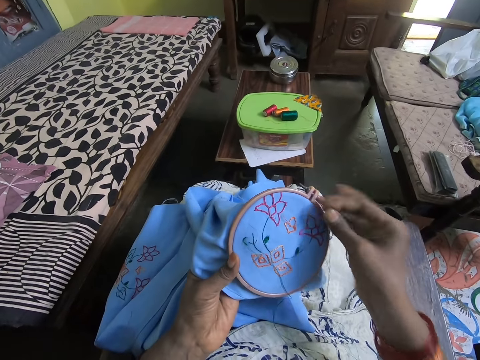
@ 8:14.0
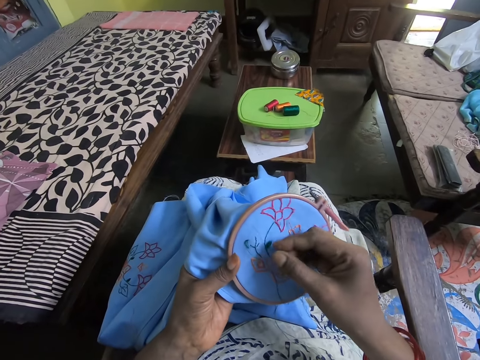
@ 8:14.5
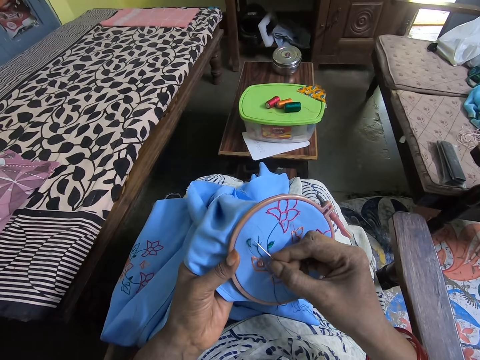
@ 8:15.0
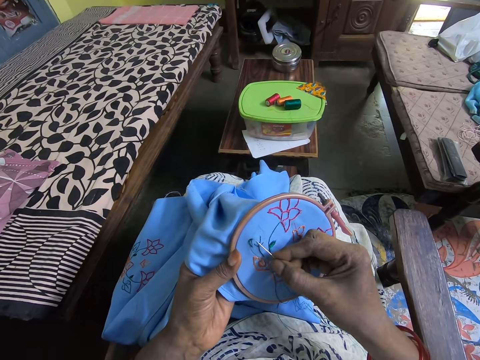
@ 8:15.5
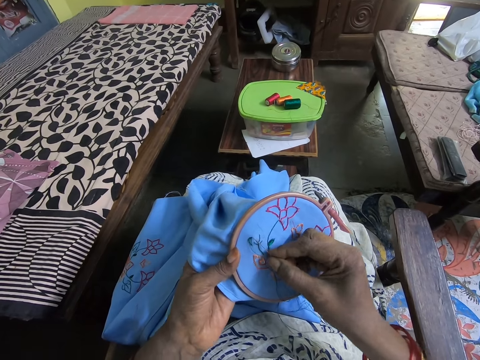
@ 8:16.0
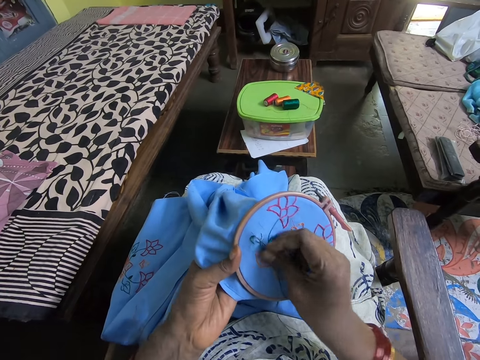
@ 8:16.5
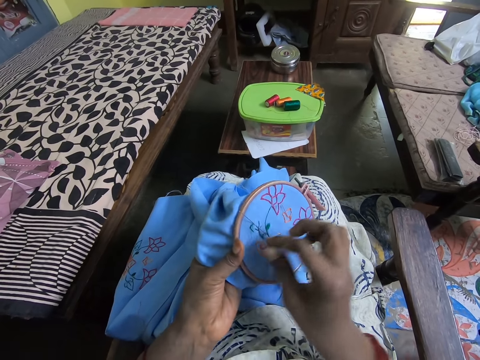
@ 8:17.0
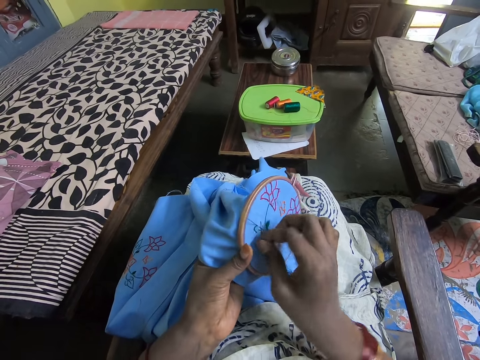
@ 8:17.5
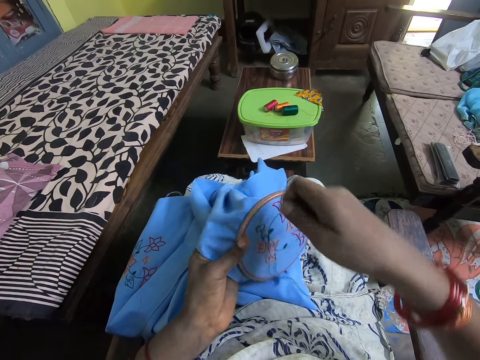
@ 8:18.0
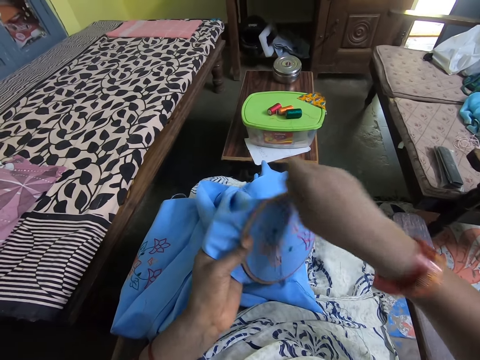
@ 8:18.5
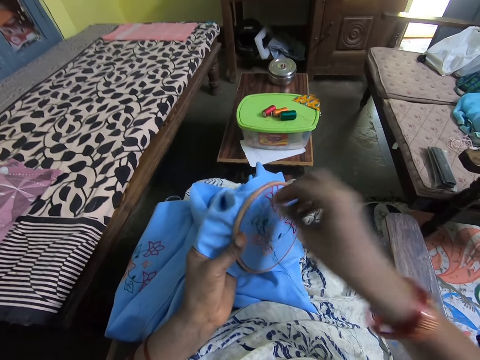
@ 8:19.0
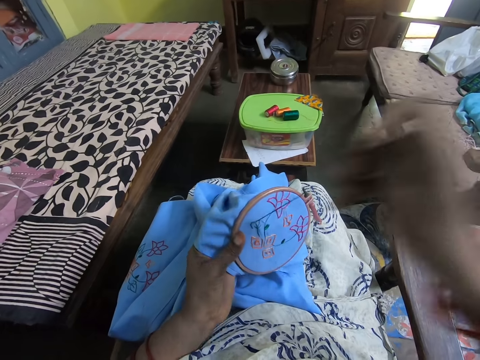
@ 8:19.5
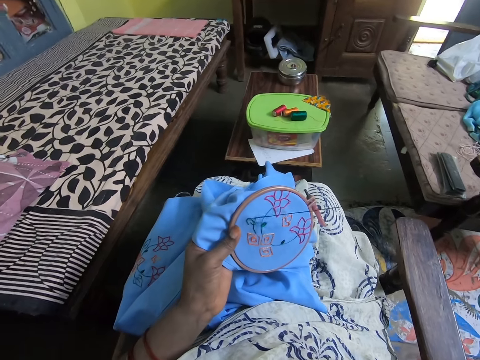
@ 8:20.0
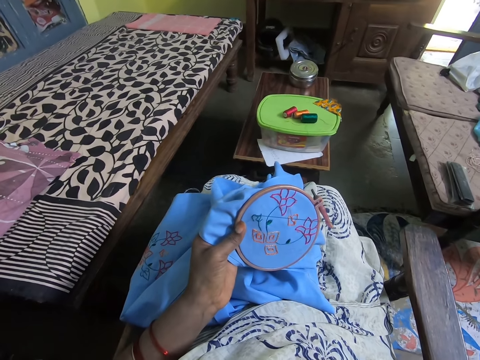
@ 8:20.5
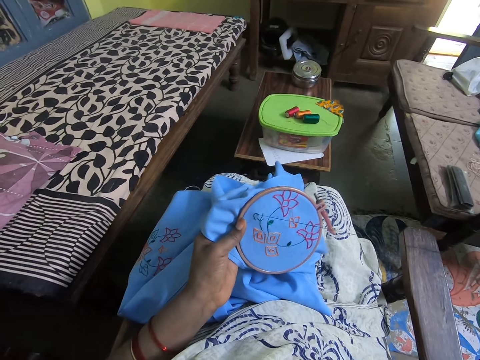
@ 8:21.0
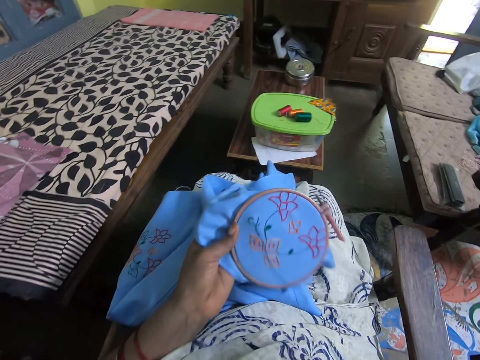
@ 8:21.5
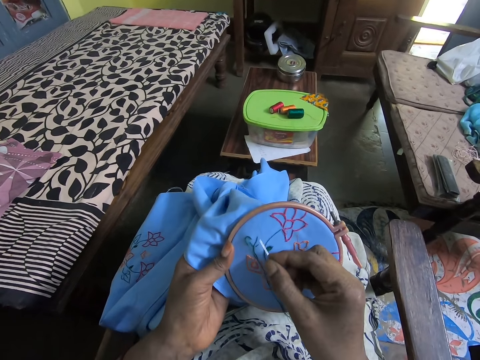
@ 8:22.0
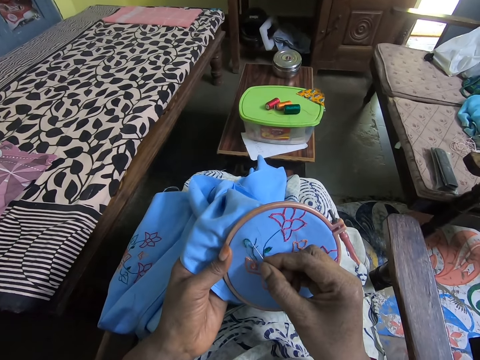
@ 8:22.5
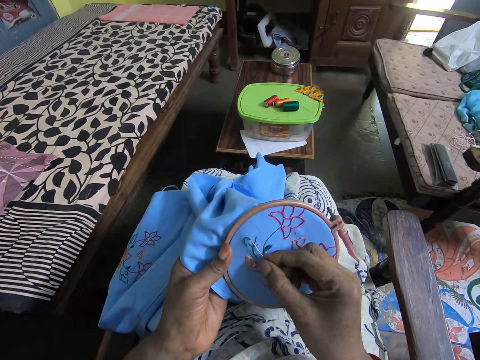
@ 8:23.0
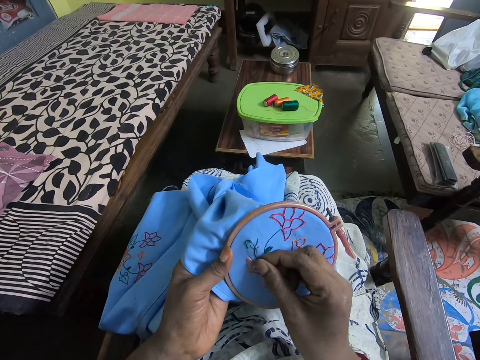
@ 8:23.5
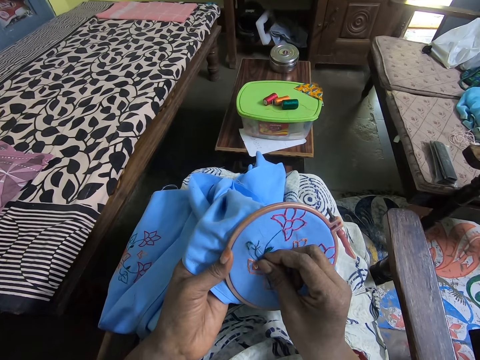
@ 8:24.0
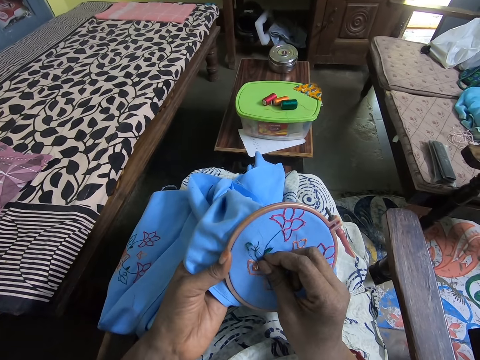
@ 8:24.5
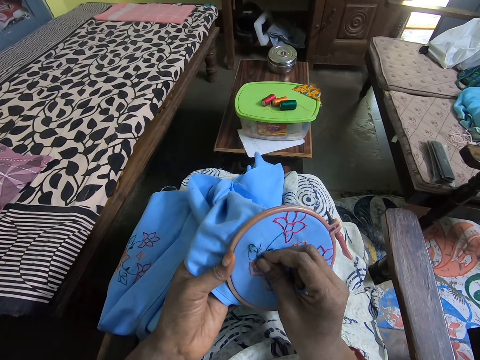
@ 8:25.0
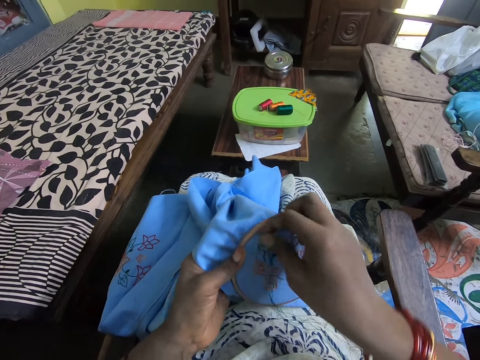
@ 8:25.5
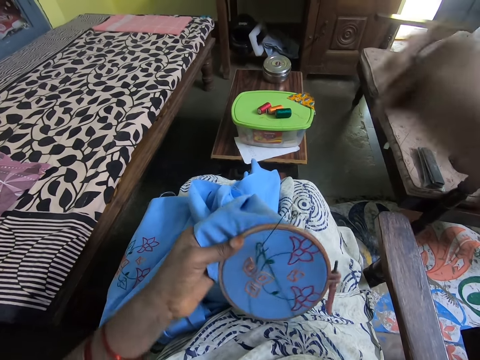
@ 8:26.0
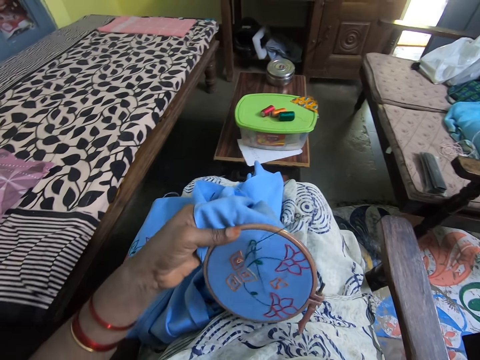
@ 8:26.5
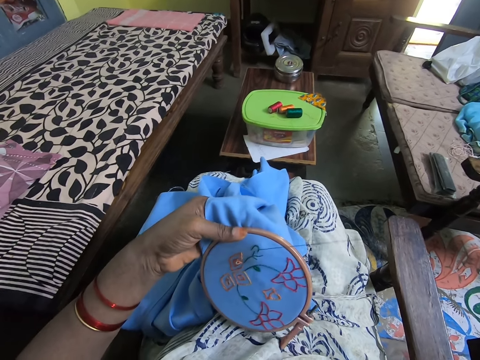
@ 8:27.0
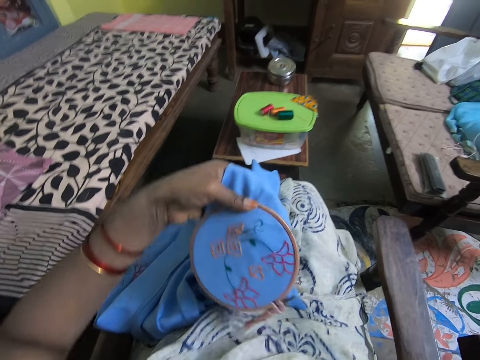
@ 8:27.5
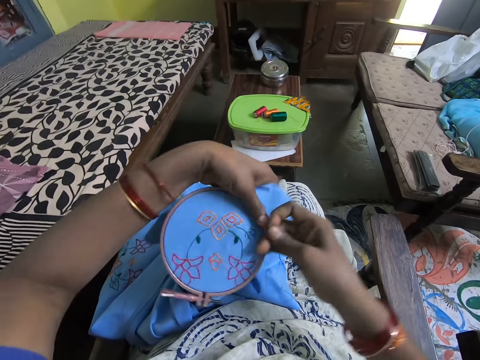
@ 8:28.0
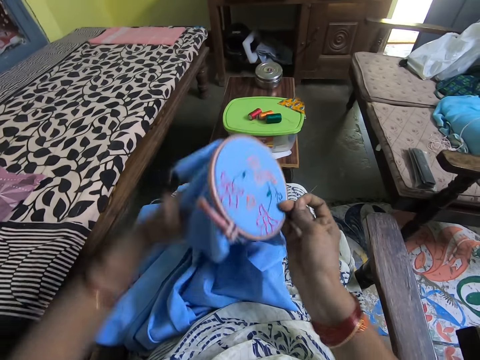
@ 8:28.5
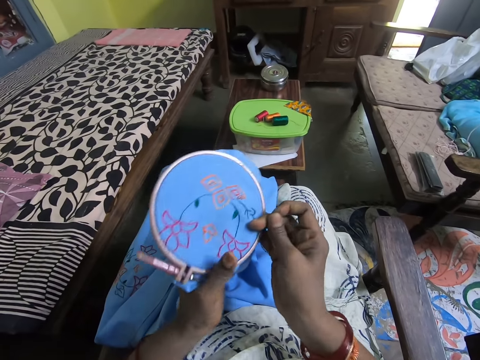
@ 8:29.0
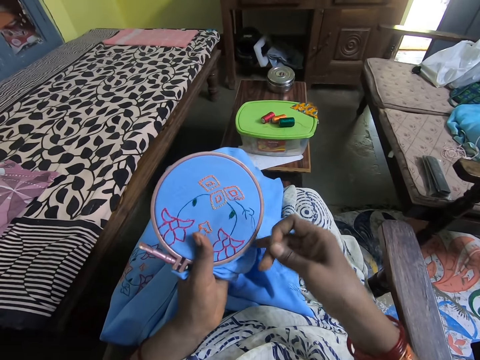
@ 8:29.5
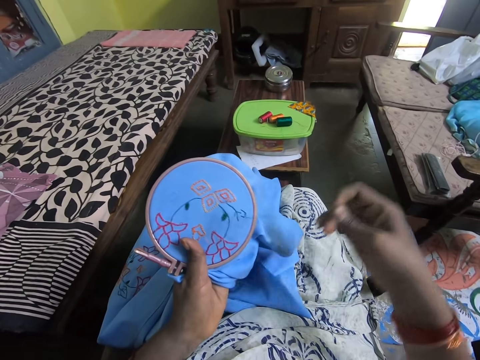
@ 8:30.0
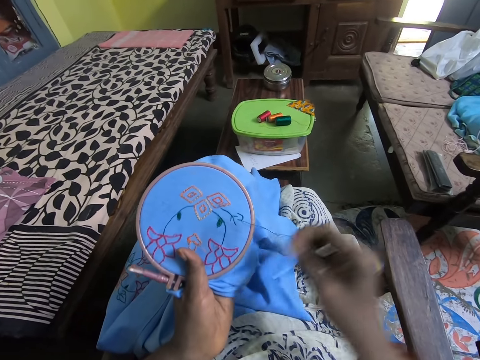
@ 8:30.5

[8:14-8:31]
The camera wearer stitches the table cloth with a needle. They pull the needle. They pull the yarn. They stitch the cloth with the needle. They pull the needle. They pull the yarn. They turn the table cloth.

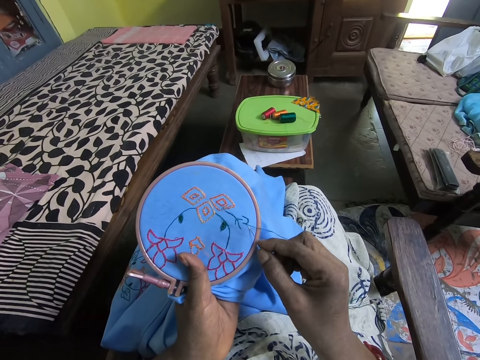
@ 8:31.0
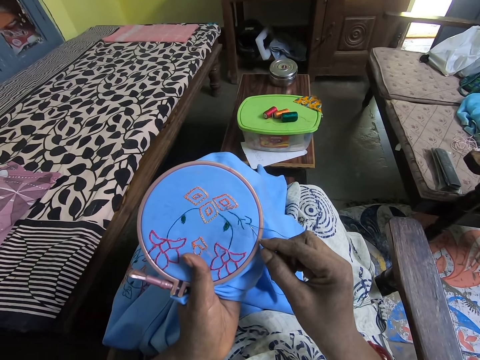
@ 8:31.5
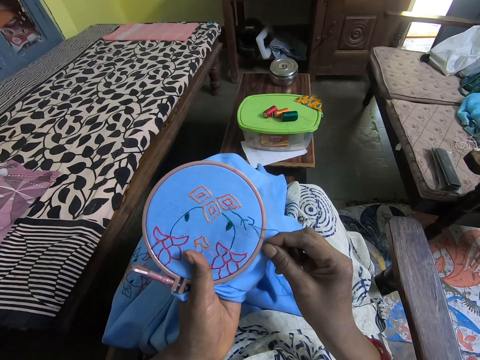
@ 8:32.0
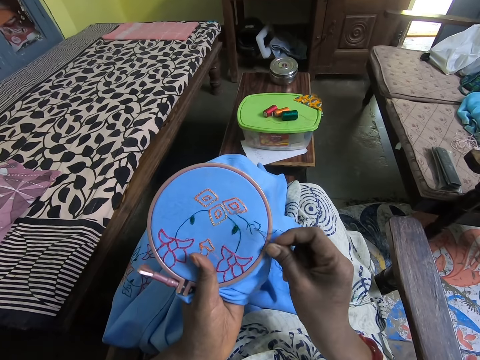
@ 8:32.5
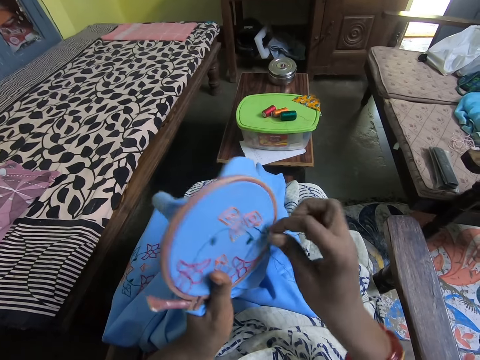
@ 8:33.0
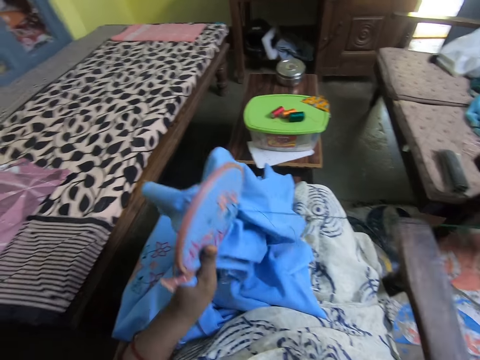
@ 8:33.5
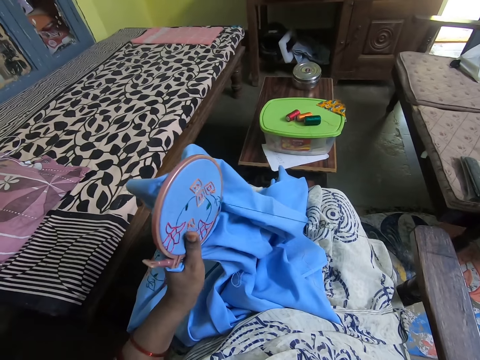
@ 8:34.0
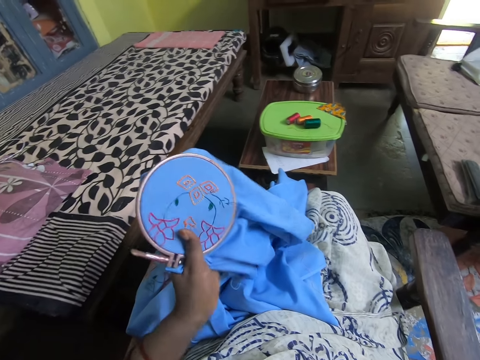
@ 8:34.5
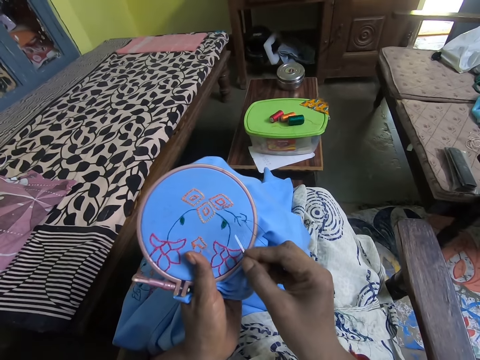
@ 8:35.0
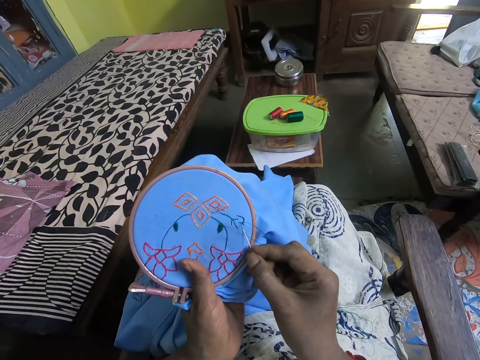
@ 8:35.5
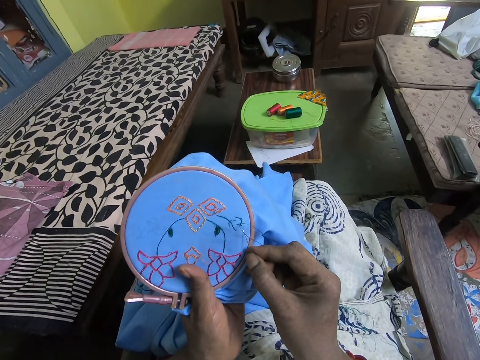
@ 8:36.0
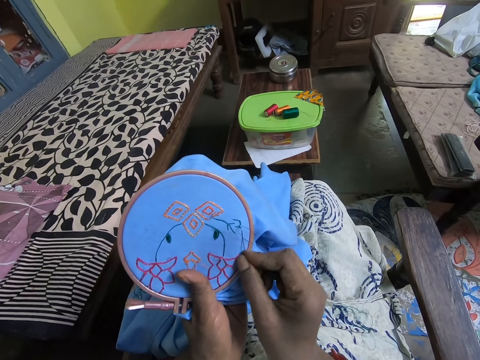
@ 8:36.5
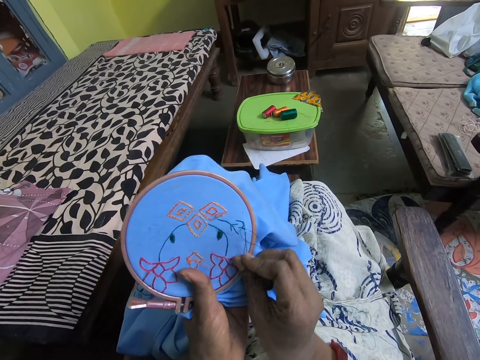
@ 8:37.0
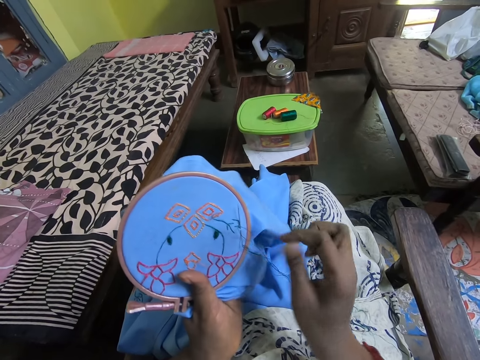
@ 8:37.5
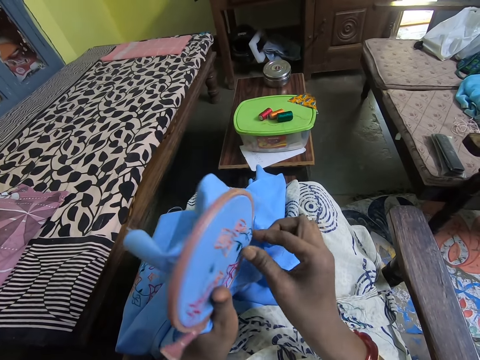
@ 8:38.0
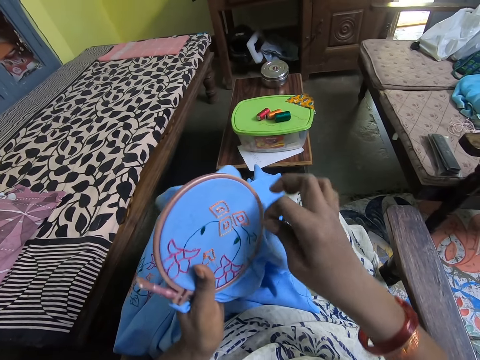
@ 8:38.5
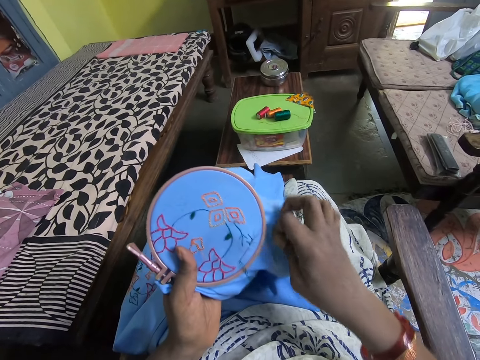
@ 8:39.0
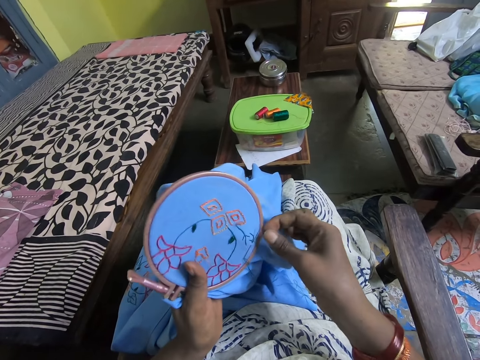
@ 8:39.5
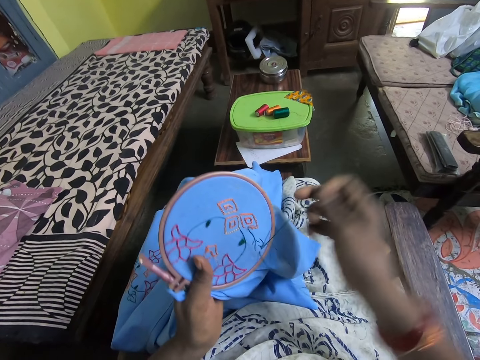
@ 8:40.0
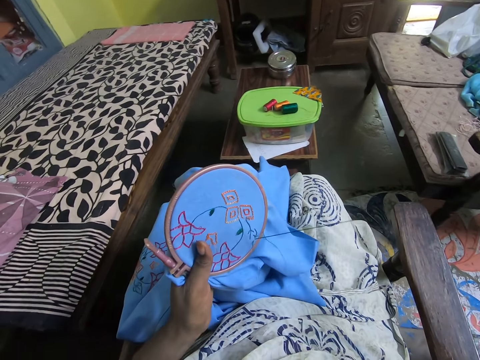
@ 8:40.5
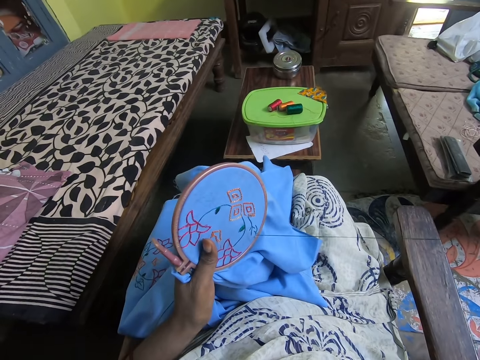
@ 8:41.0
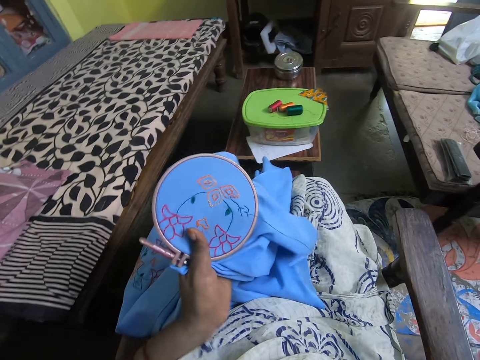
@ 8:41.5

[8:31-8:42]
The camera wearer stitches the table cloth with a needle. They pull the needle. They pull the yarn. They stitch the cloth with the needle. They pull the needle. They pull the yarn.
